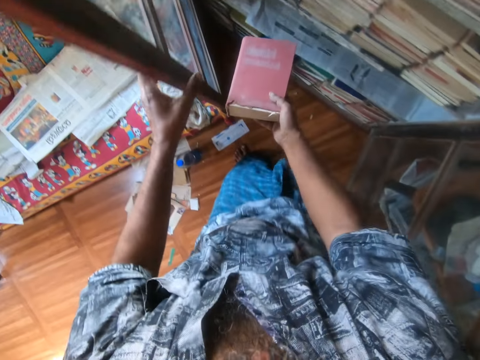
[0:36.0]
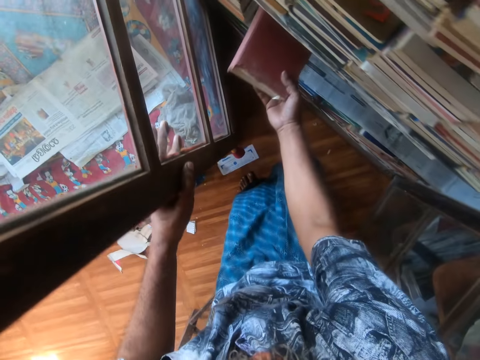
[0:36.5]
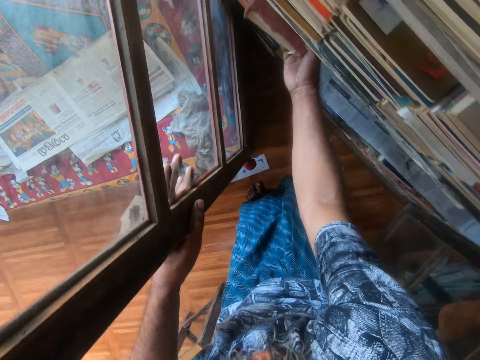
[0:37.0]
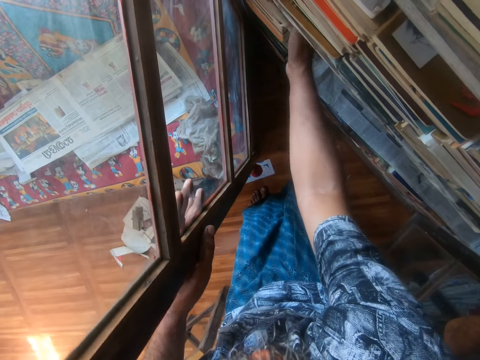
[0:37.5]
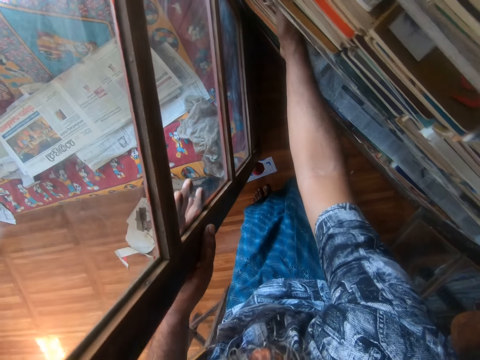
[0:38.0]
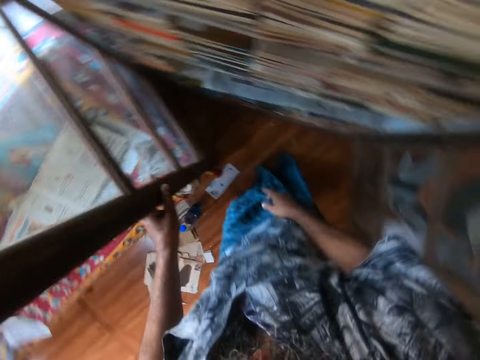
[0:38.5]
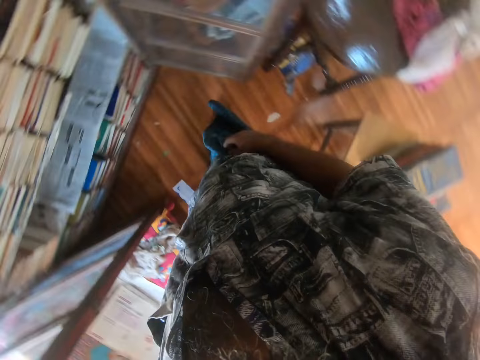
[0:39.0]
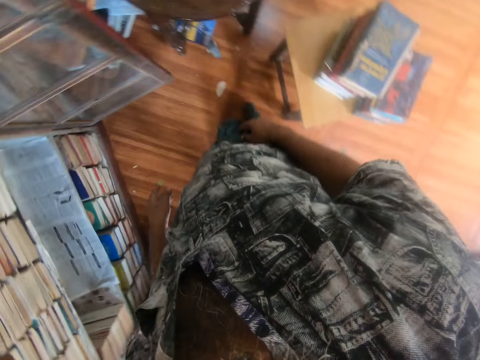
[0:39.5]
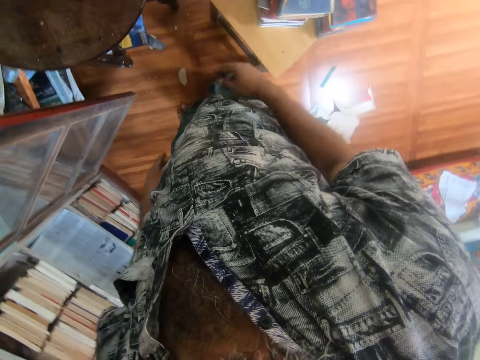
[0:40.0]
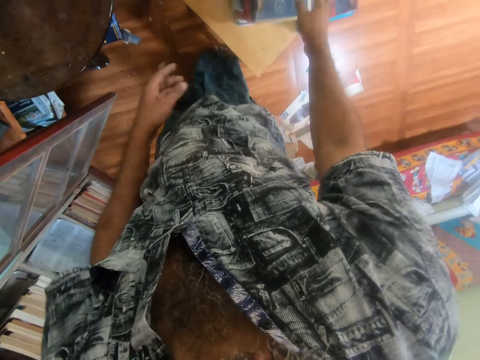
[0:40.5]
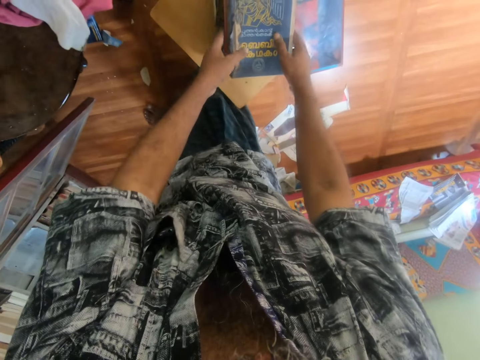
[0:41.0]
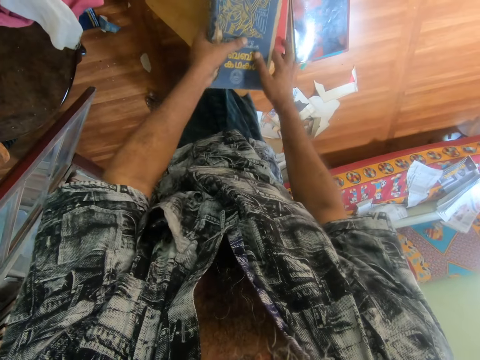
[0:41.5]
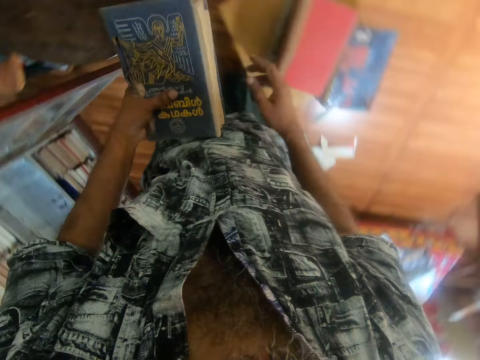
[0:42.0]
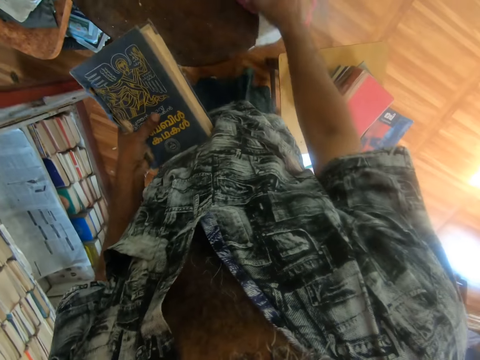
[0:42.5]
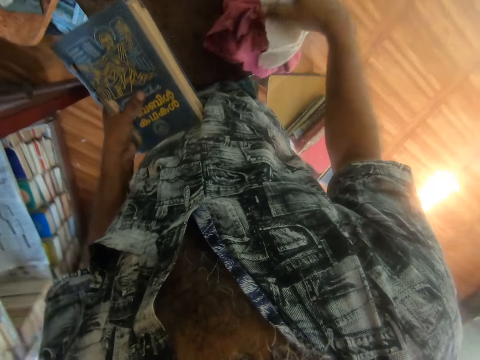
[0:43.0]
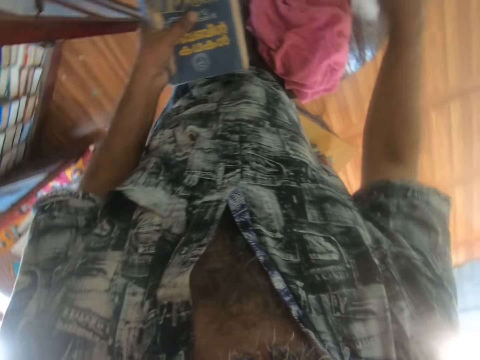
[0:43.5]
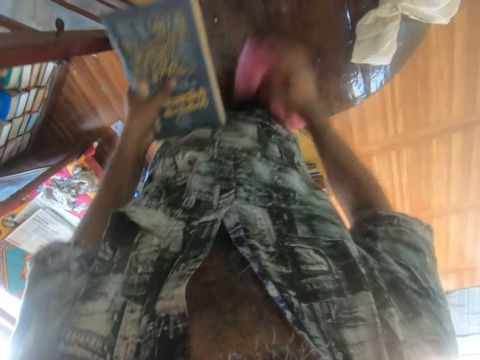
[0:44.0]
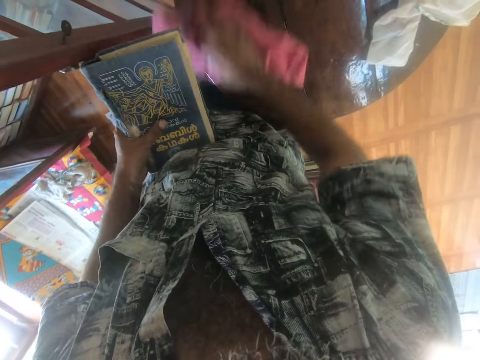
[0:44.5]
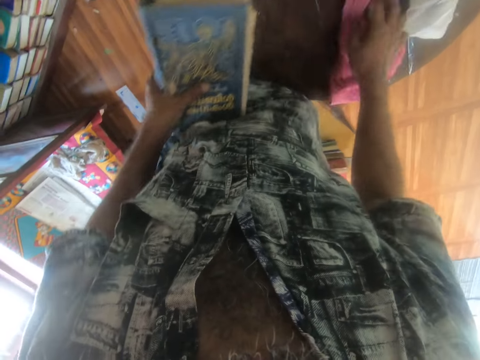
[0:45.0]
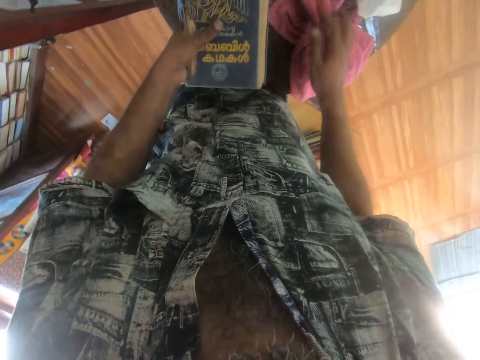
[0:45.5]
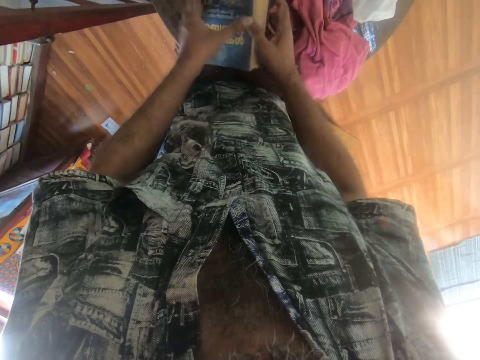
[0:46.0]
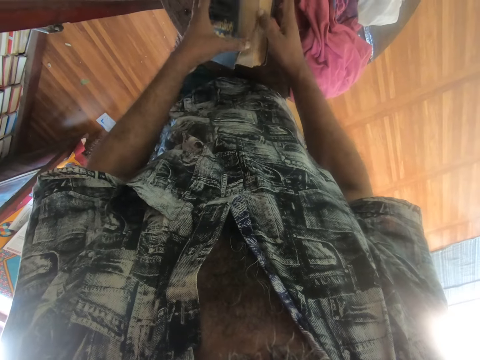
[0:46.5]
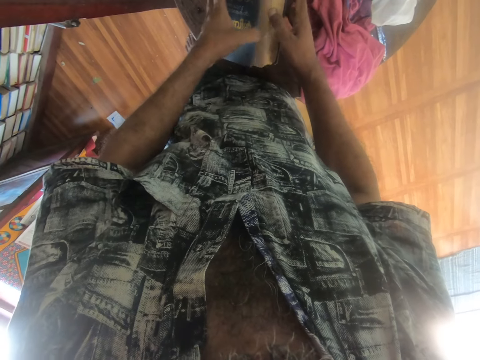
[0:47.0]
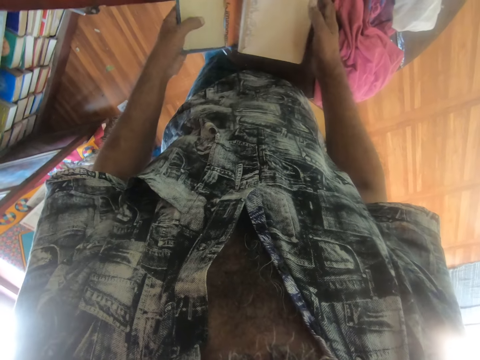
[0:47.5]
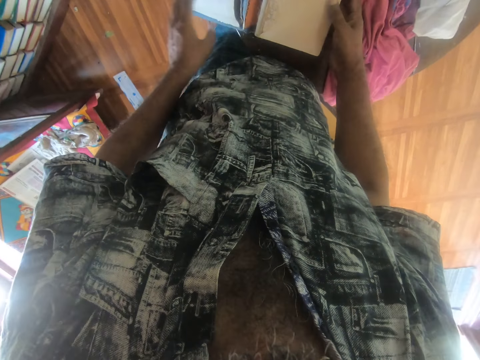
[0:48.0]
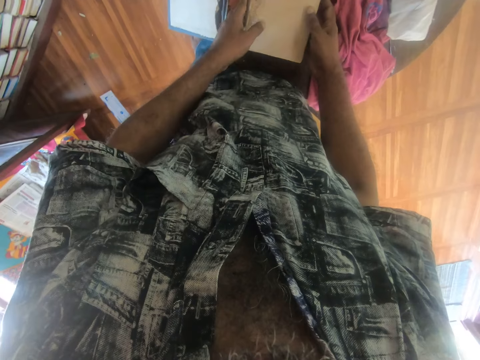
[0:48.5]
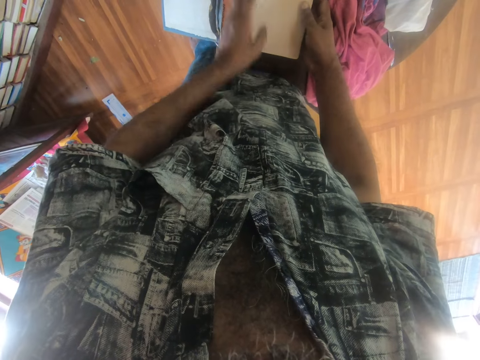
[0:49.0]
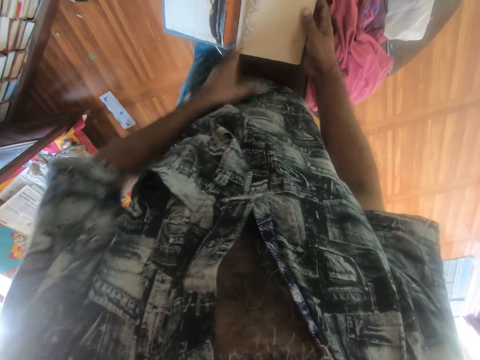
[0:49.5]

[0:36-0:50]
The camera wearer holds the door of the cupboard. They arrange the book in the cupboard. They put the book in a shelf. They turn around. They move to the table. They pick up a book. They pick up the wiper. They throw aside the wiper. They pick up the wiper. They wipe the table with the wiper. They put down the wiper on the table. They open the book. They rub the book with the hand.

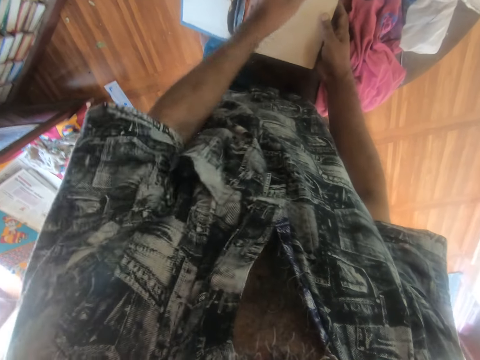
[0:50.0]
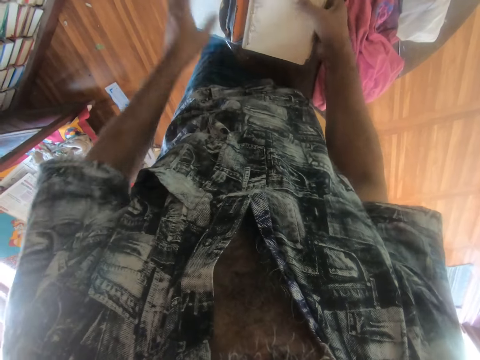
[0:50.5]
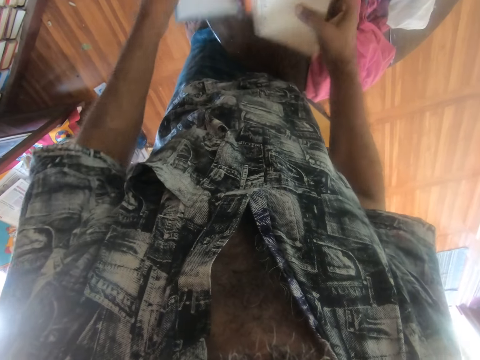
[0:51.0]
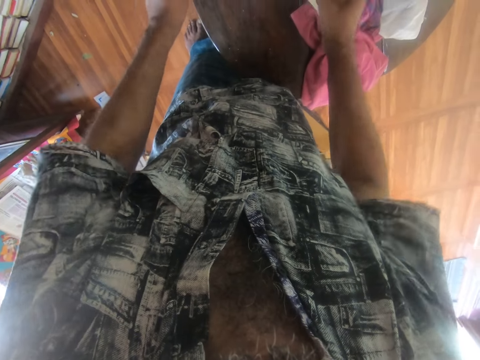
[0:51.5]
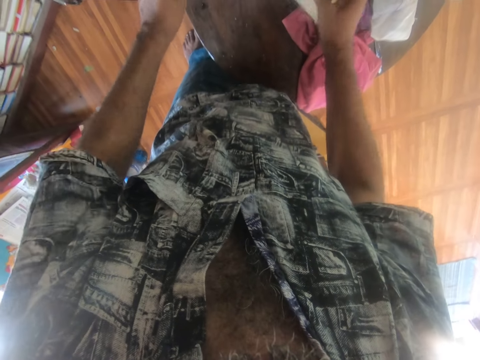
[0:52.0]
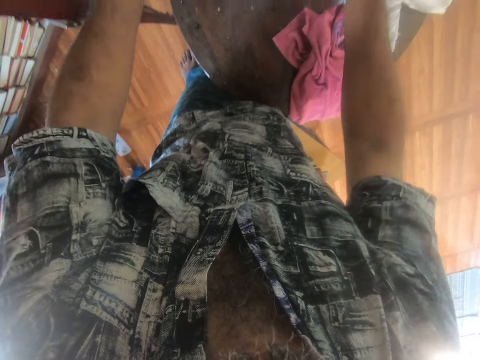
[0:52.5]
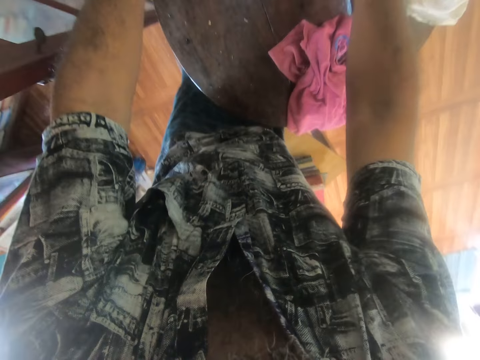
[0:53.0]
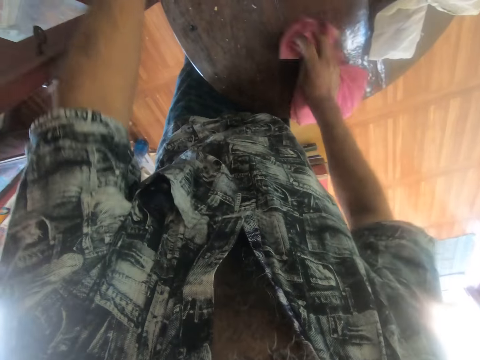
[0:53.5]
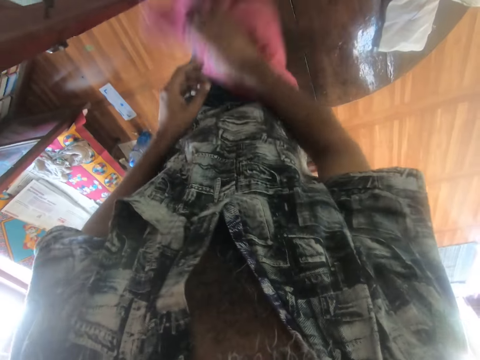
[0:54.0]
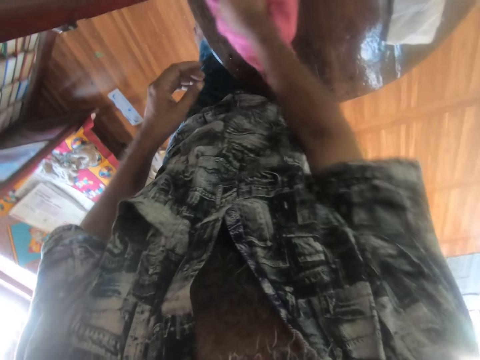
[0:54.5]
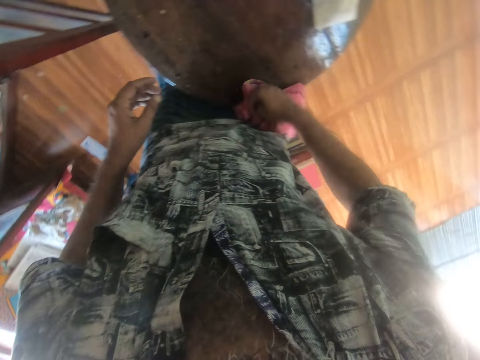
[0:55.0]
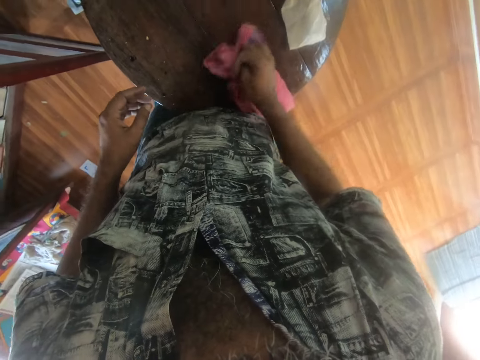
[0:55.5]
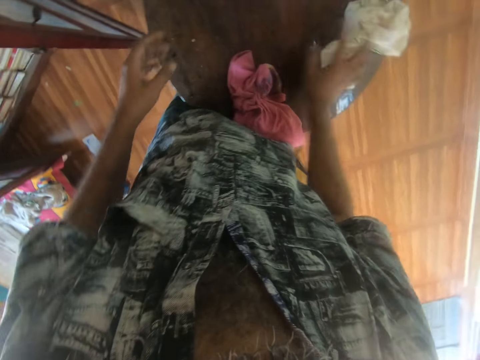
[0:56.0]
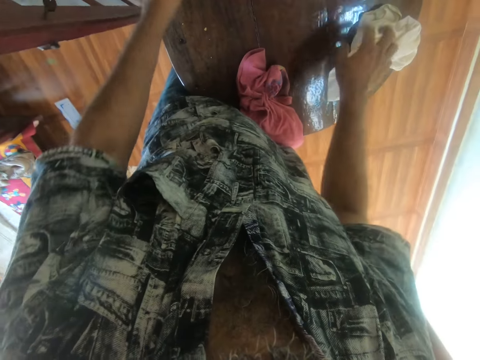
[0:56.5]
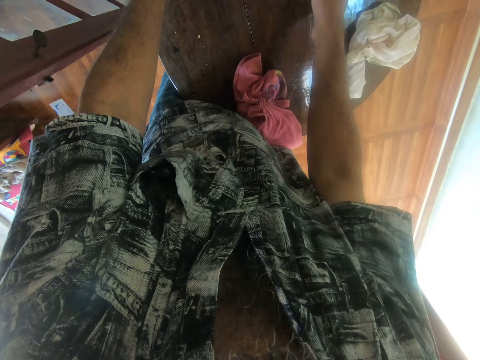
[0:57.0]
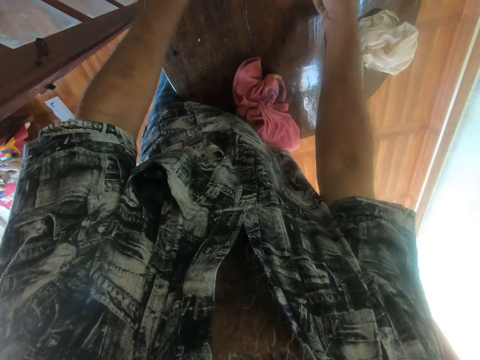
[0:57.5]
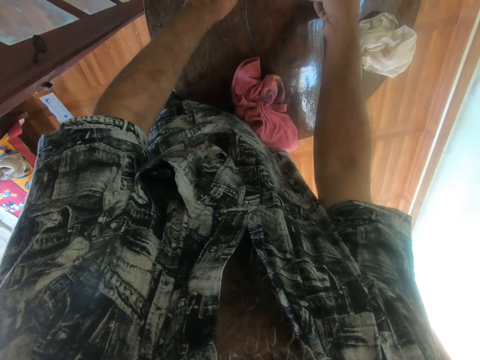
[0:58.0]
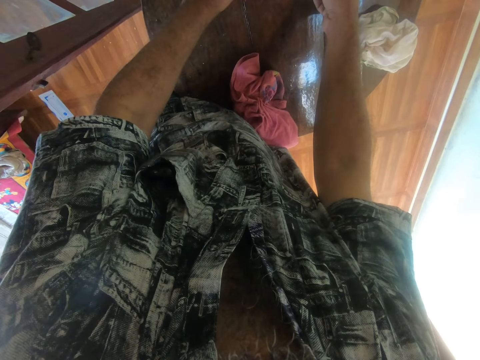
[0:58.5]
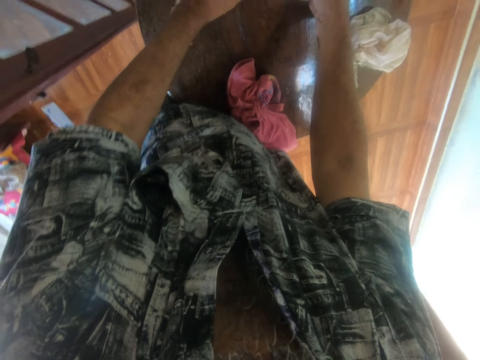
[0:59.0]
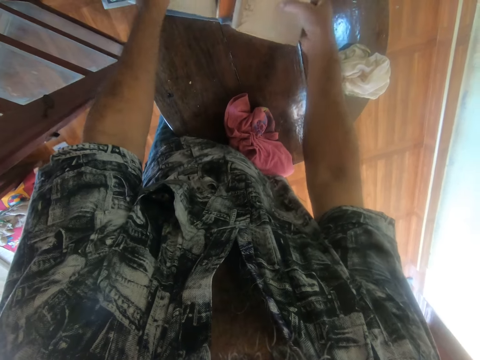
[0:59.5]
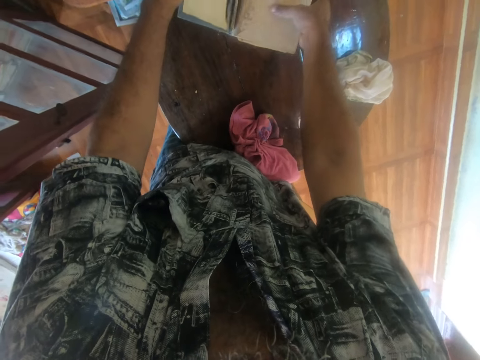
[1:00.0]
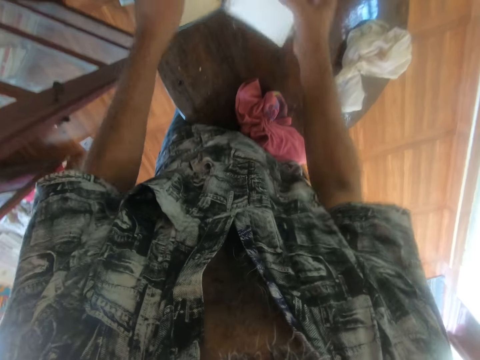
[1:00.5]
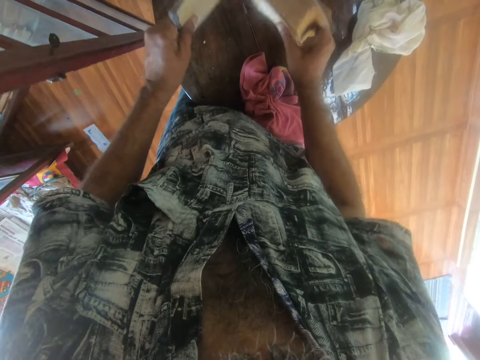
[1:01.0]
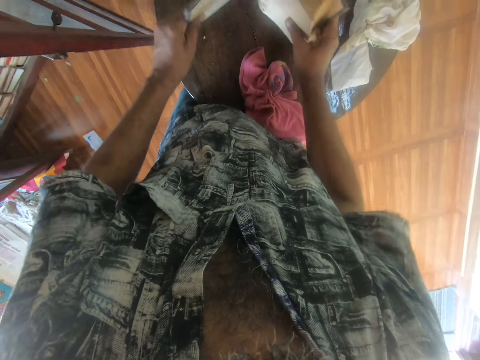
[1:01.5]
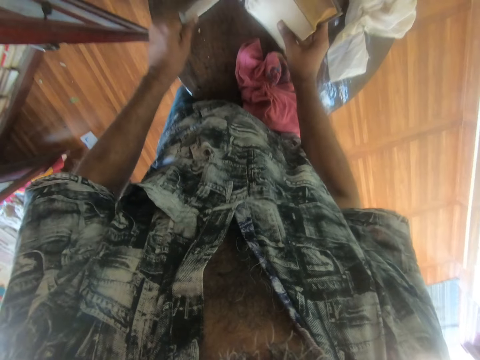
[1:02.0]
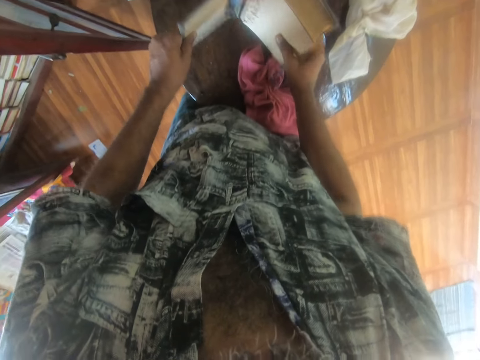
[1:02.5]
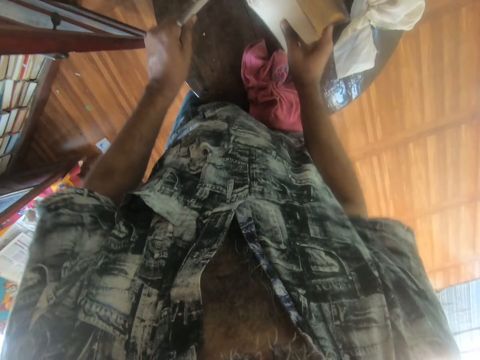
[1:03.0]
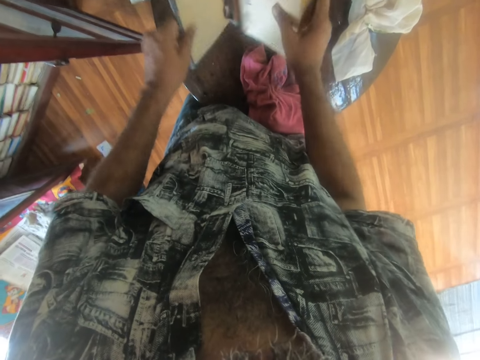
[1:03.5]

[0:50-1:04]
The camera wearer cleans a book. They hit the book on the table. They put the book on the table. They pick up the wiper or rag. They wipe the table with the wiper. They put down the wiper on the table. They touch the rag. They hold the wiper on the table. They hold the book on the table. They open the book. They hit the book on the table.
